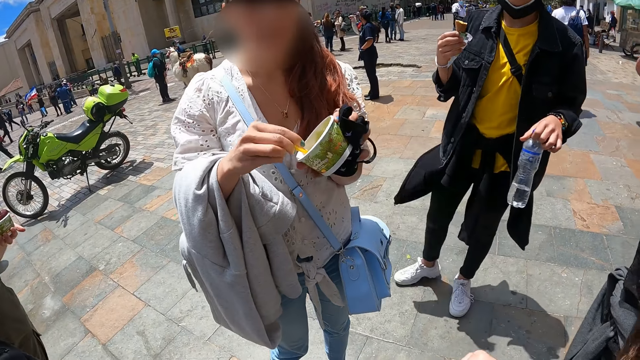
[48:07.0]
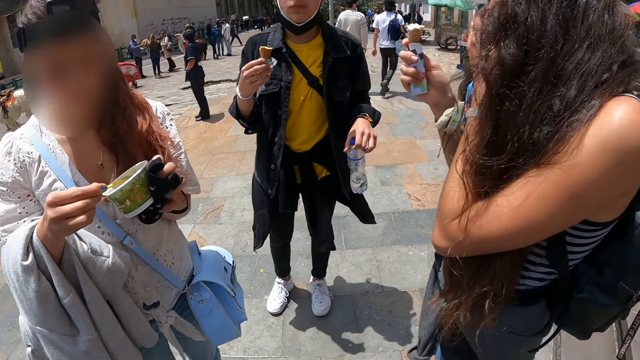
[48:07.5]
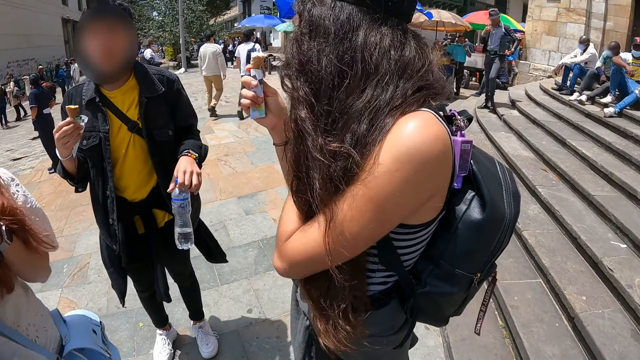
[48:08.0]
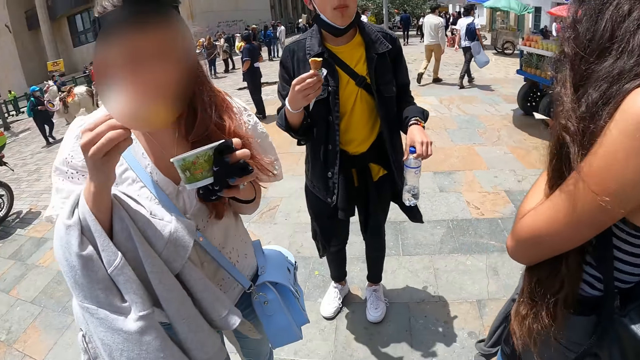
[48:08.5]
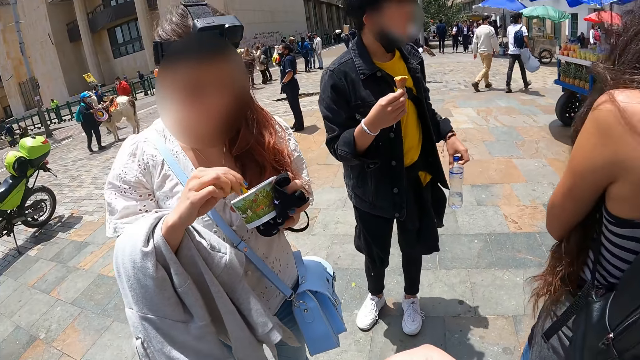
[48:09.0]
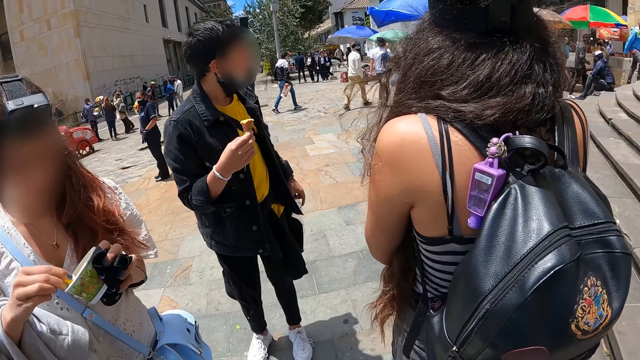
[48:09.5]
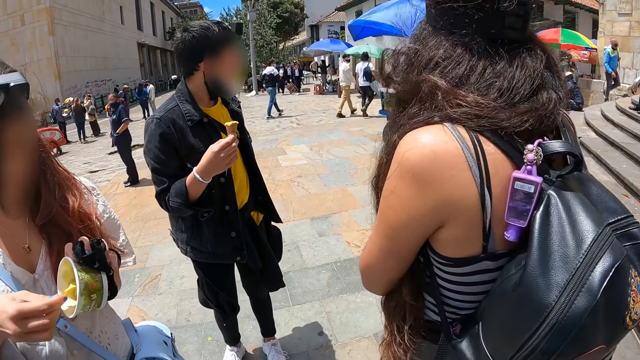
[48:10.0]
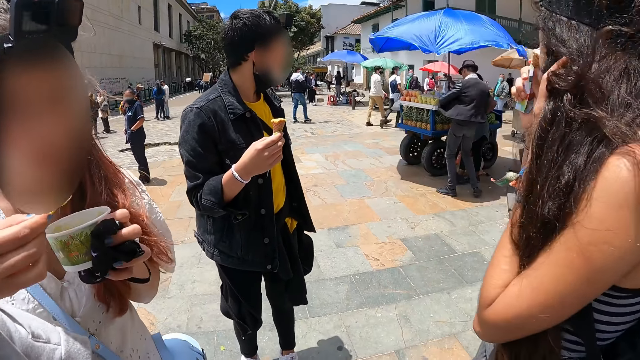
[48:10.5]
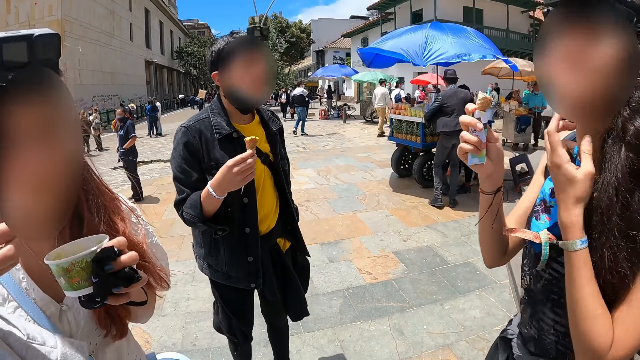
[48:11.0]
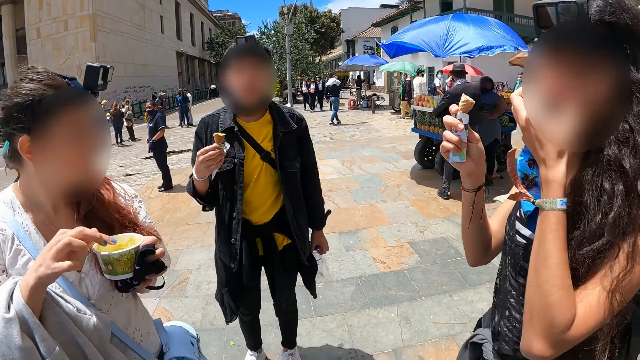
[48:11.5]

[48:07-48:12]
The camera wearer looks around.

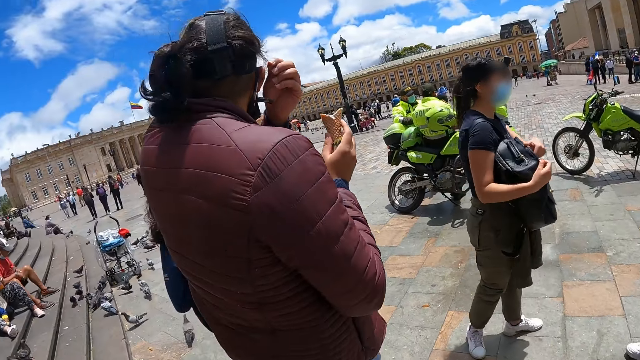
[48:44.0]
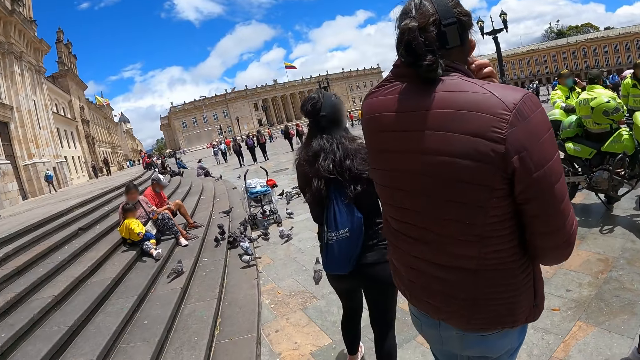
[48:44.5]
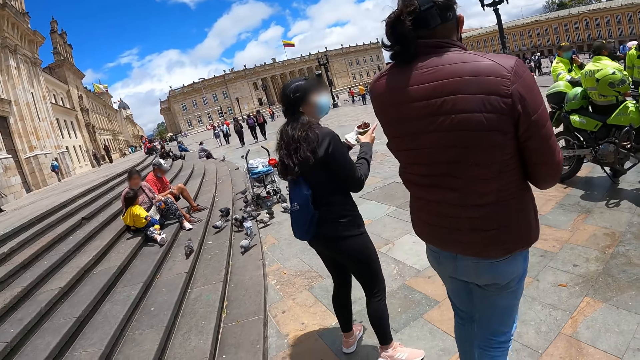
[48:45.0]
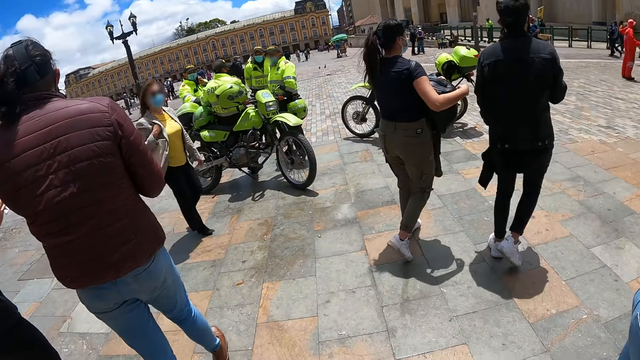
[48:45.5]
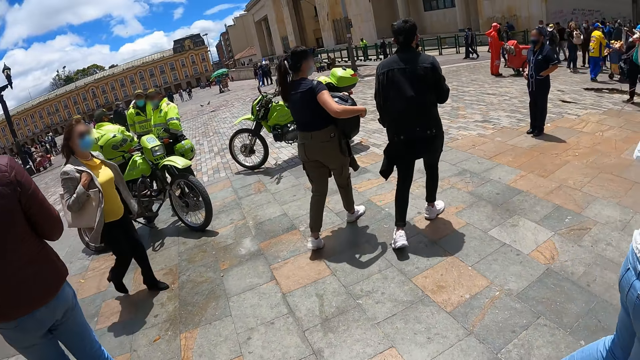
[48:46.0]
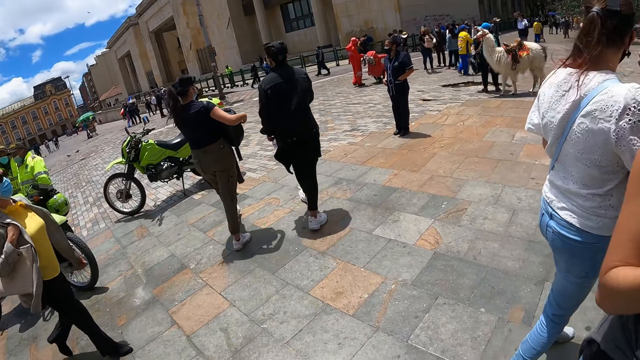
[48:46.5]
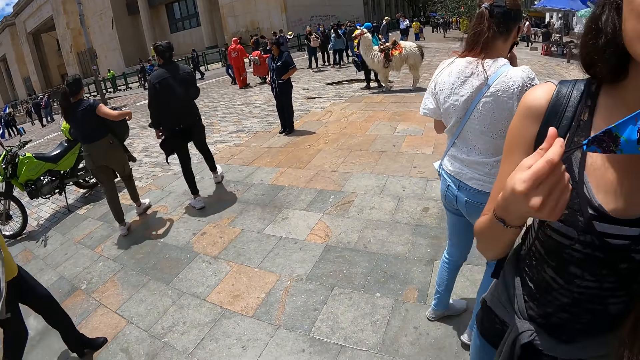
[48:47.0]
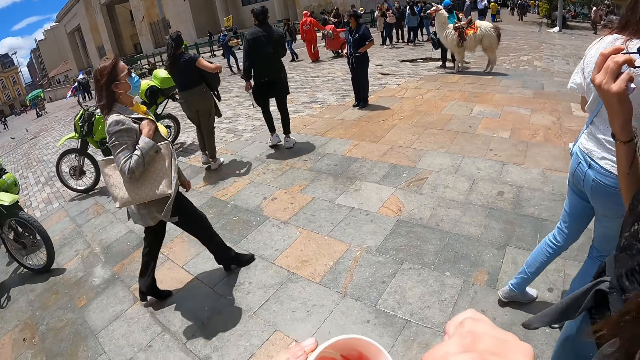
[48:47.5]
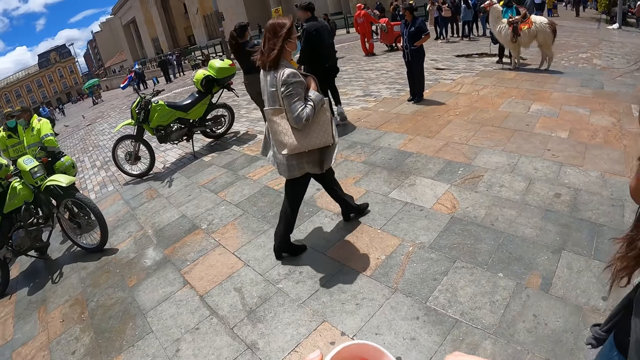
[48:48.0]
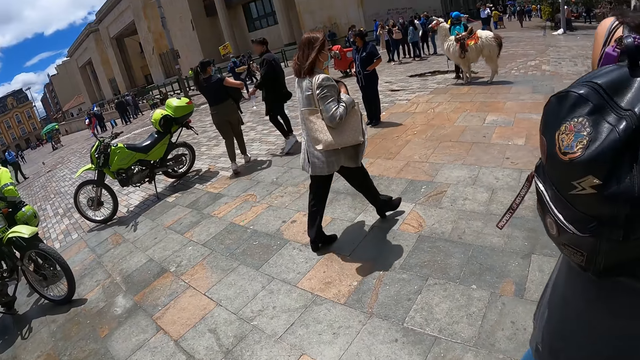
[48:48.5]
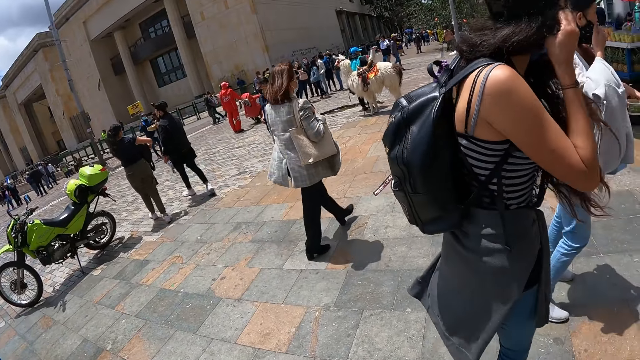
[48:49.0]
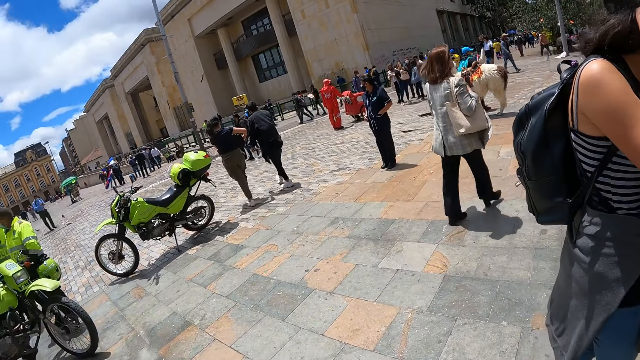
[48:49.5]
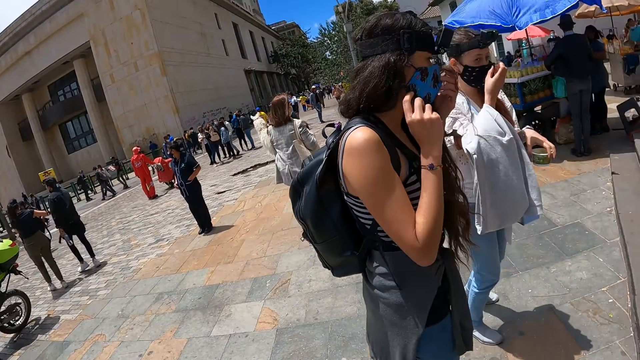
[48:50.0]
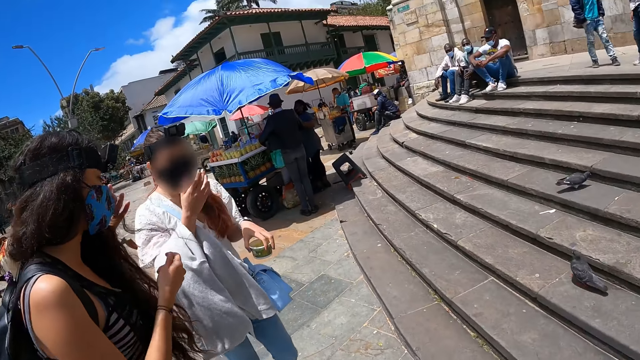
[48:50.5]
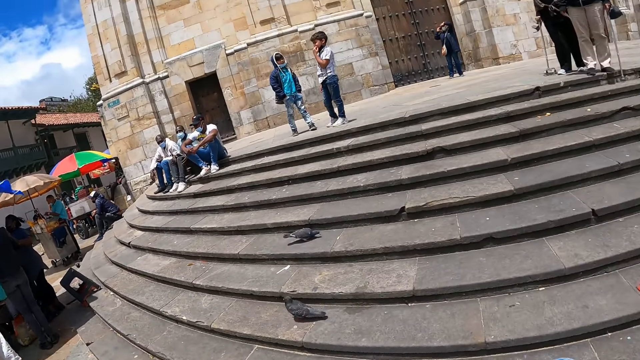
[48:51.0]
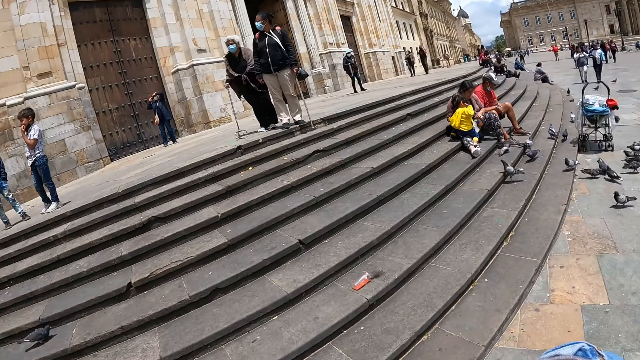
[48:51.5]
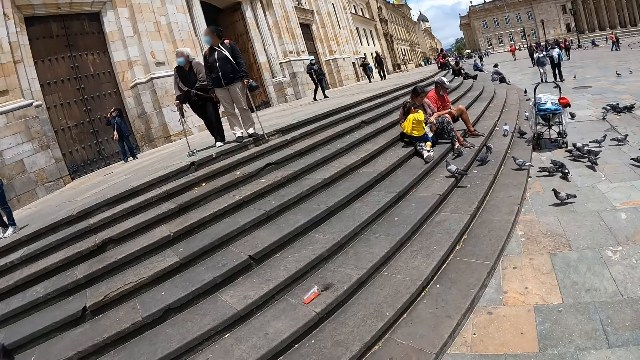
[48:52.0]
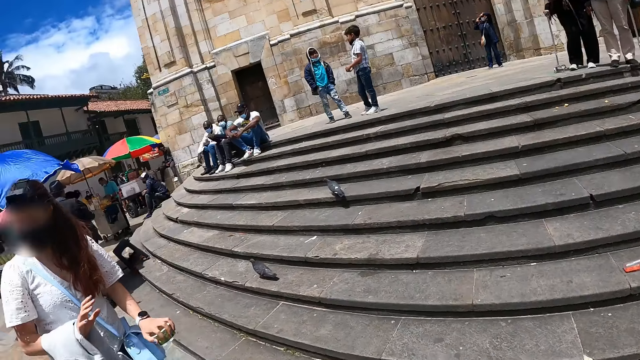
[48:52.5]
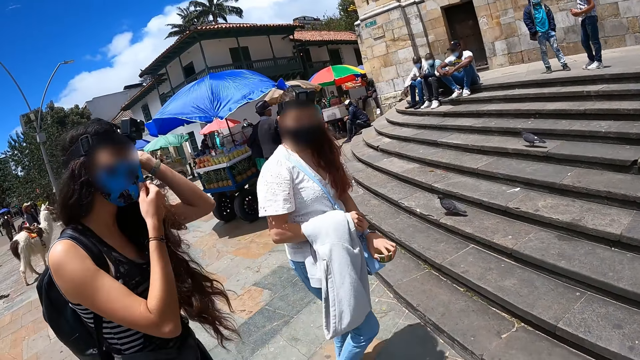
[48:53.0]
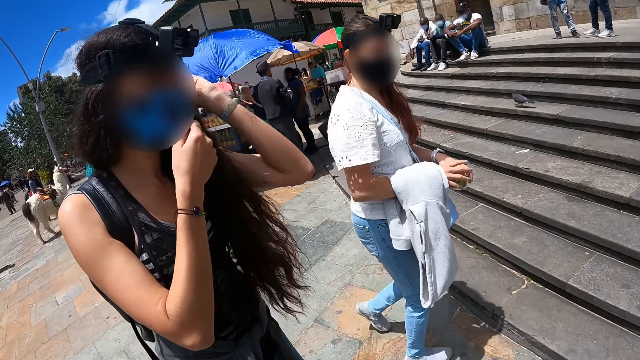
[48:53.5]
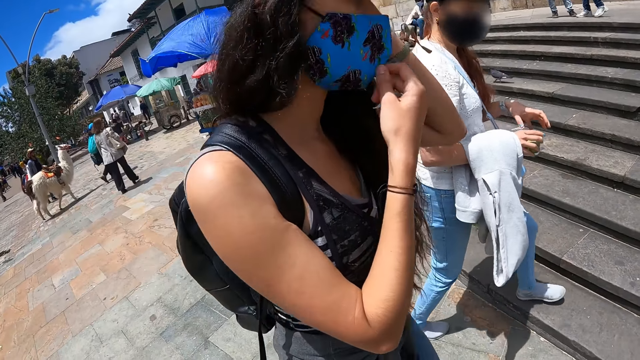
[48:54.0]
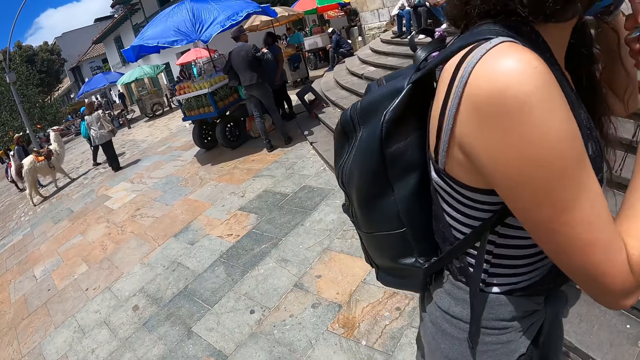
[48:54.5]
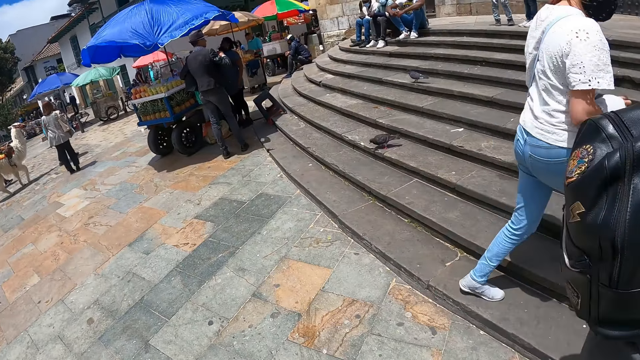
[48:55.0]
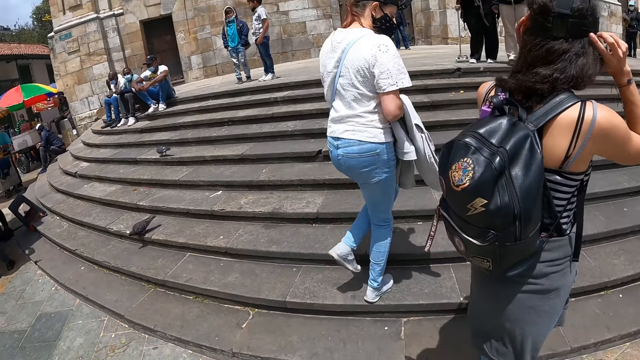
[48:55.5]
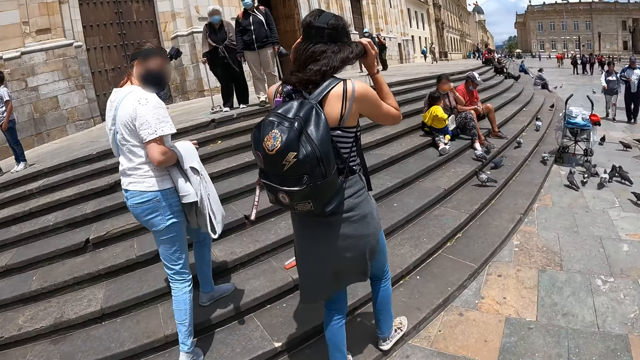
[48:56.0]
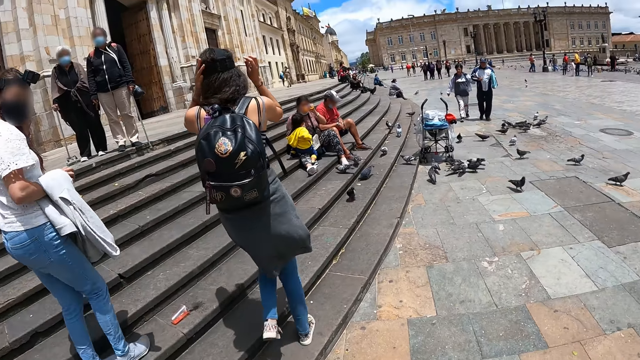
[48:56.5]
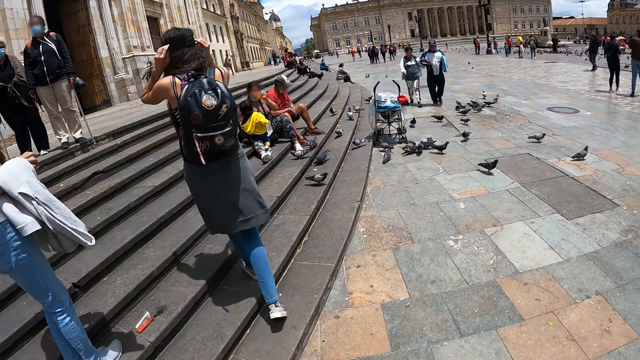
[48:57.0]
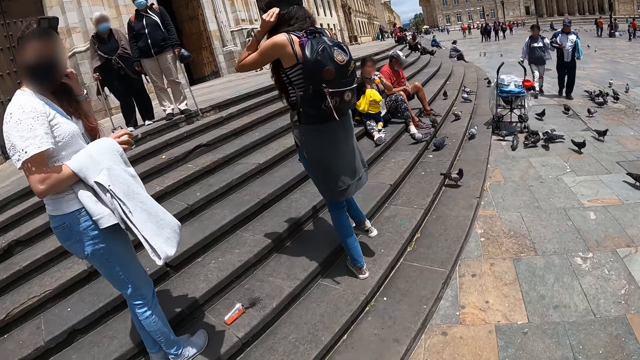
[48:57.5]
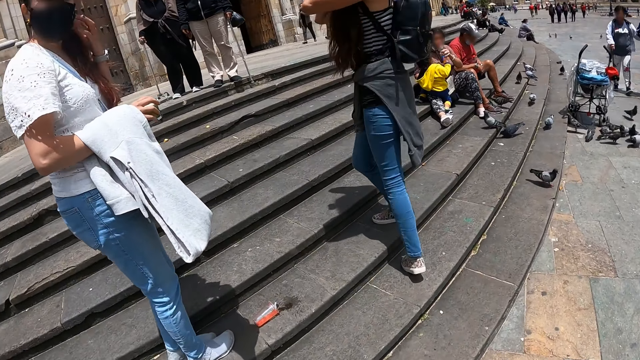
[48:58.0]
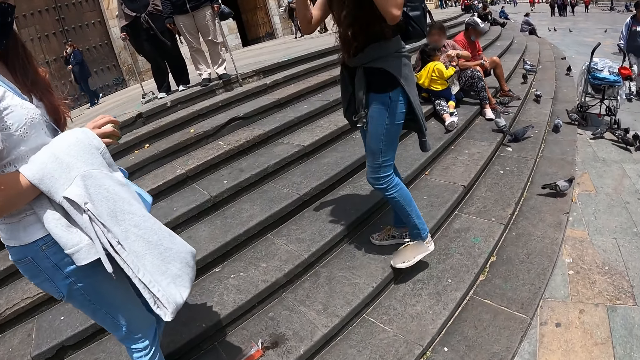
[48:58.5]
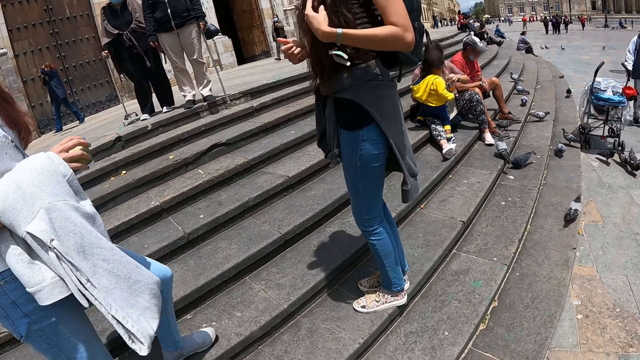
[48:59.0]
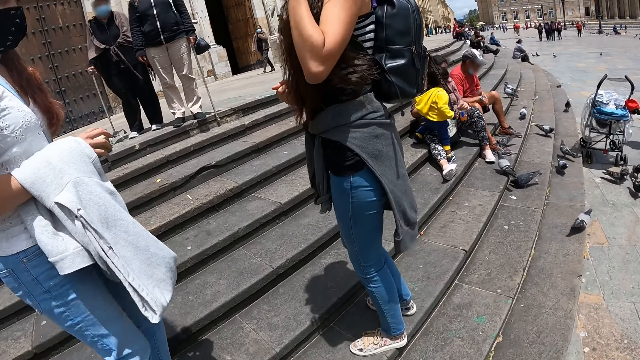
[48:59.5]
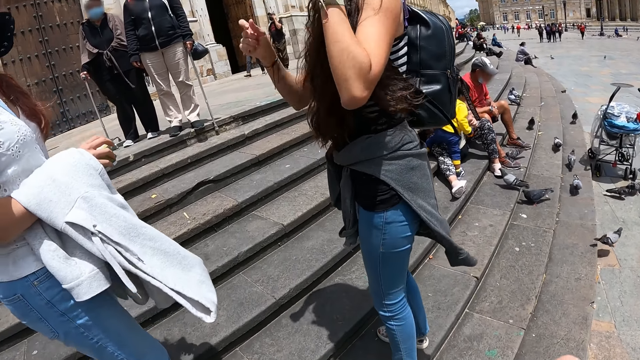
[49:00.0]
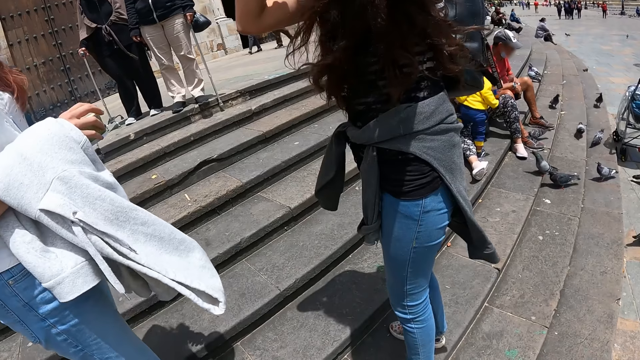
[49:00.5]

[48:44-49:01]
The camera wearer turns around the area.
